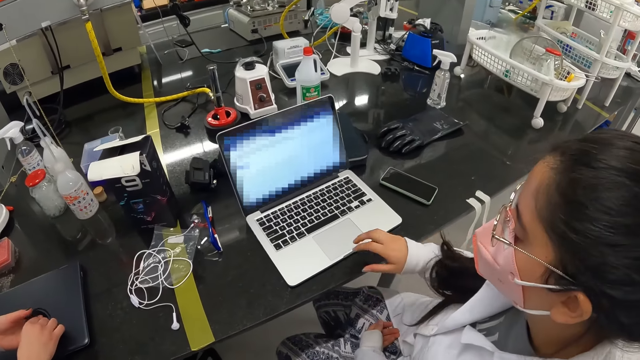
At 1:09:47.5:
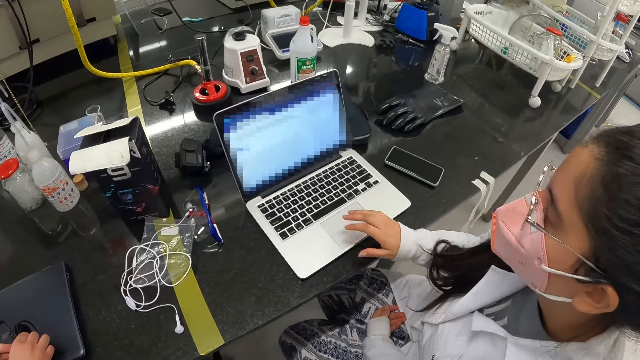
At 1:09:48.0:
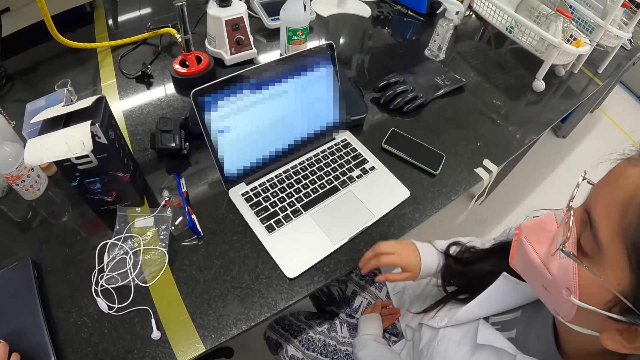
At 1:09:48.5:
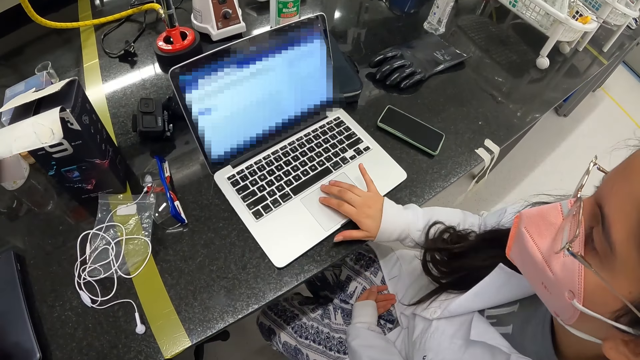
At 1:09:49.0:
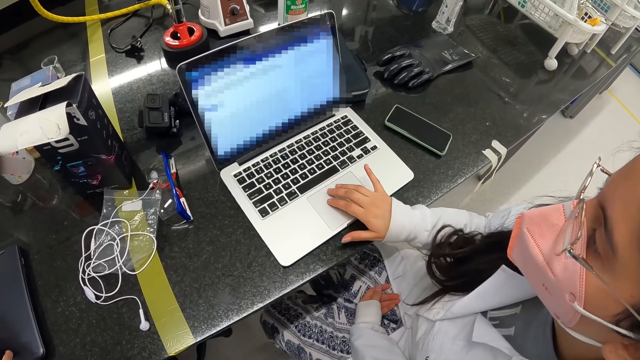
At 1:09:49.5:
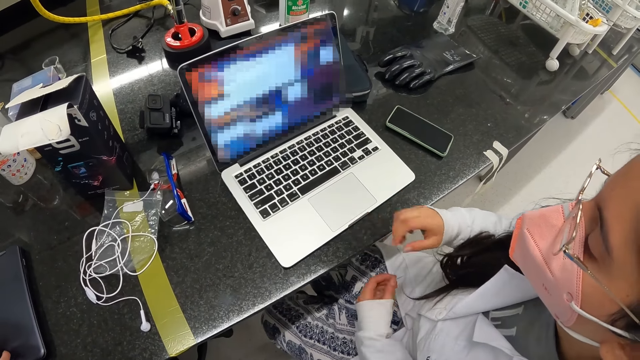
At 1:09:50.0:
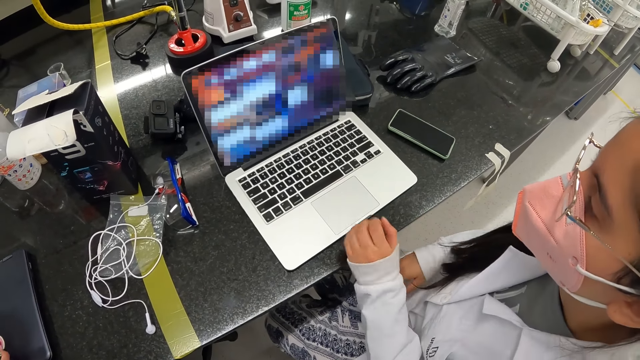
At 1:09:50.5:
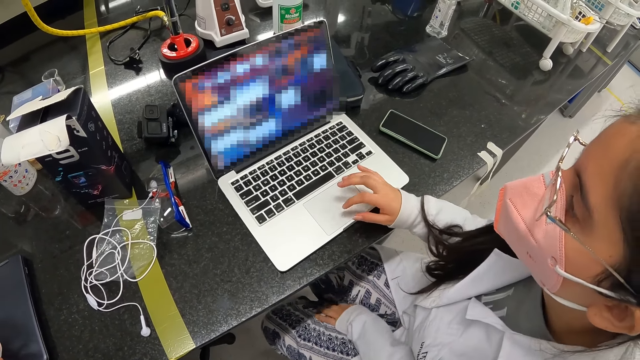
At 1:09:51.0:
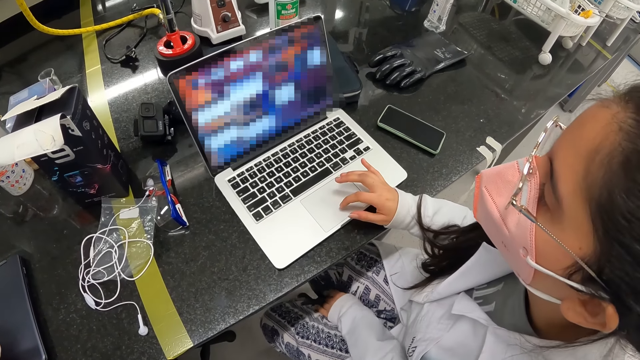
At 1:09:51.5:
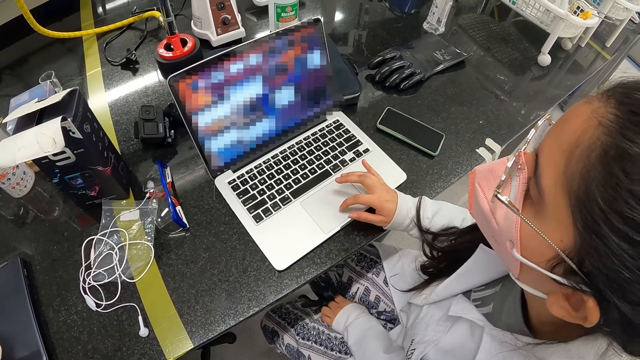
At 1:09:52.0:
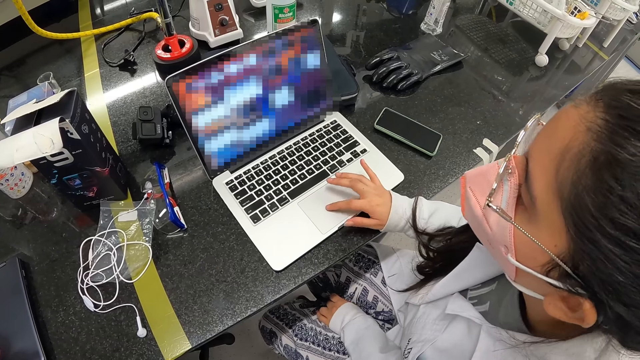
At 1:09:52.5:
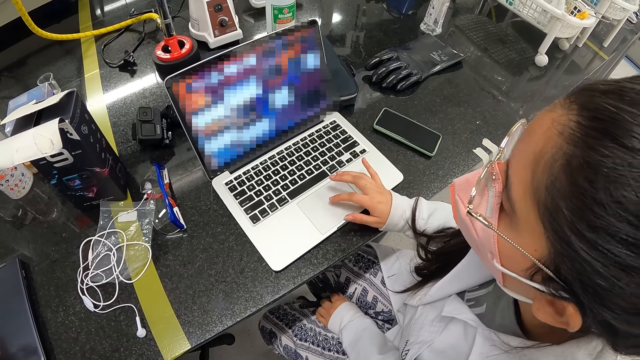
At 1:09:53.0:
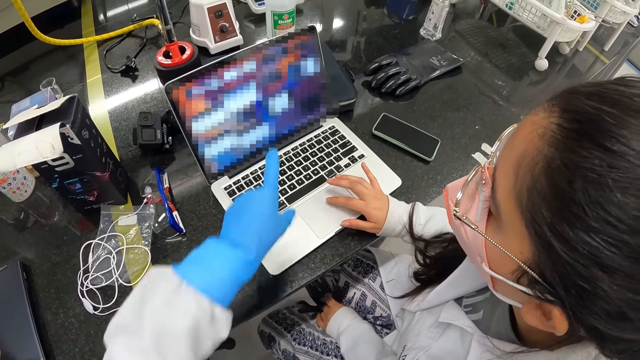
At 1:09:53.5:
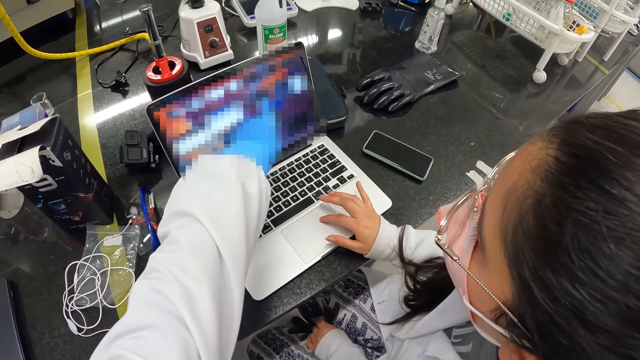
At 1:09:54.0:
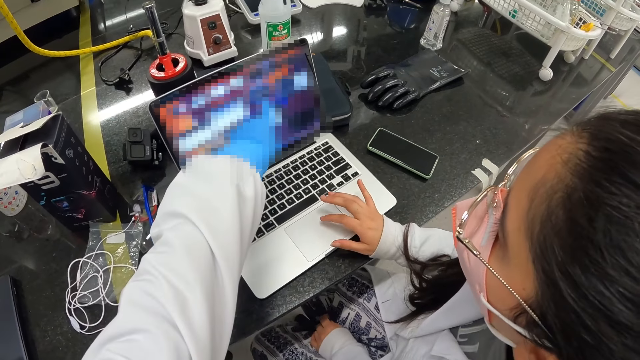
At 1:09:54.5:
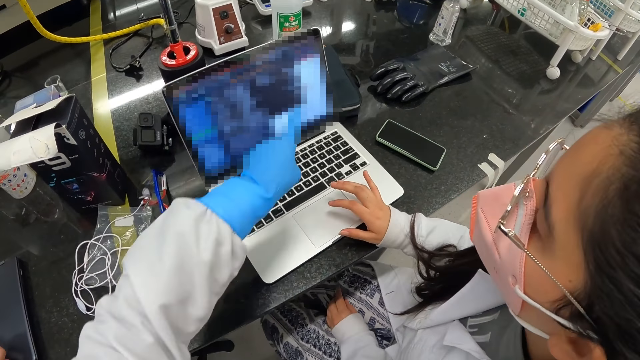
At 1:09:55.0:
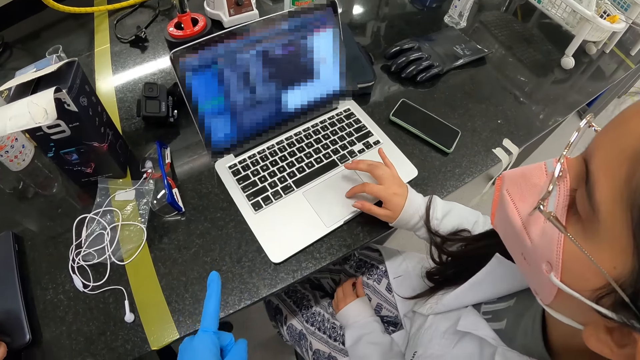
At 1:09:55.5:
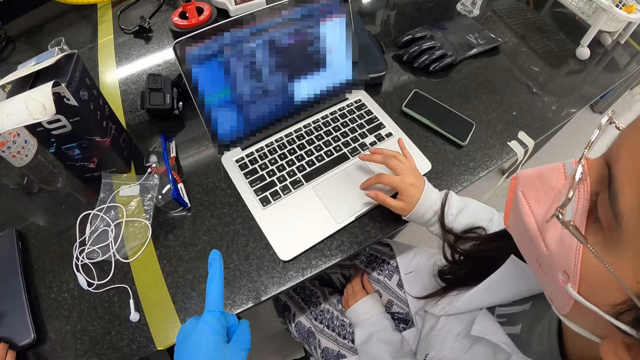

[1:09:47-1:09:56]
The woman puts the hand on the thigh. The woman uses the laptop. The woman uses the laptop with the right hand and puts the right hand on the thigh. The camera wearer points at the laptop.

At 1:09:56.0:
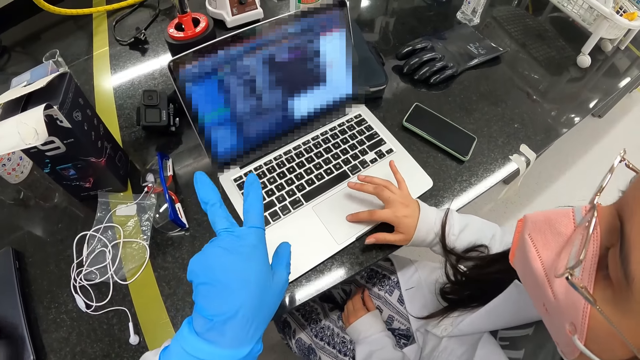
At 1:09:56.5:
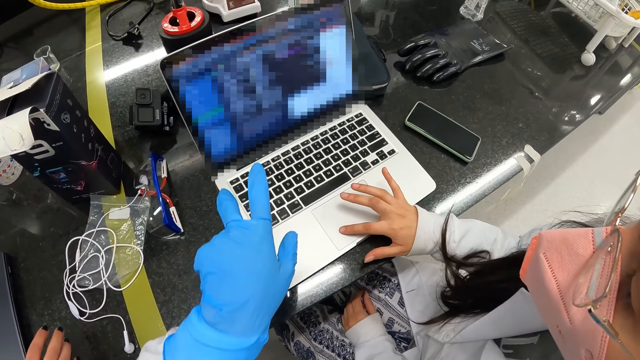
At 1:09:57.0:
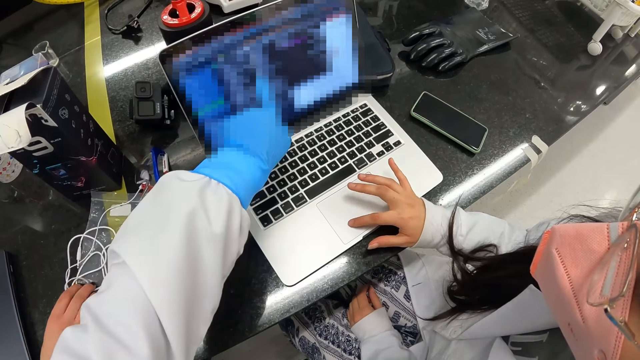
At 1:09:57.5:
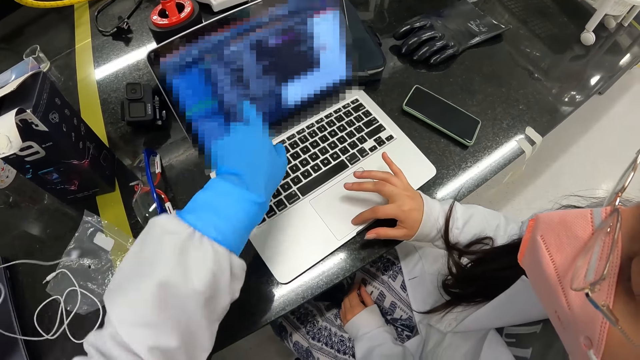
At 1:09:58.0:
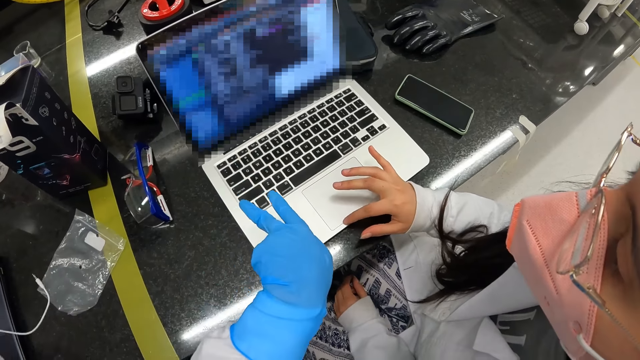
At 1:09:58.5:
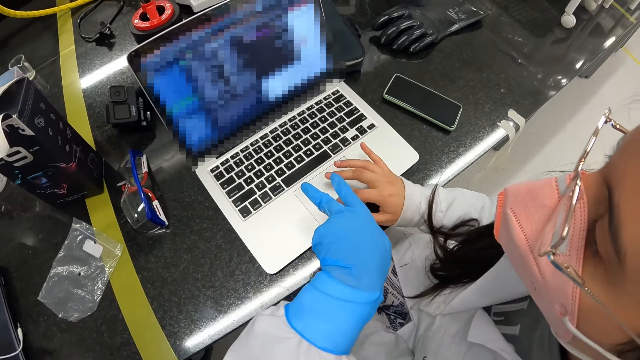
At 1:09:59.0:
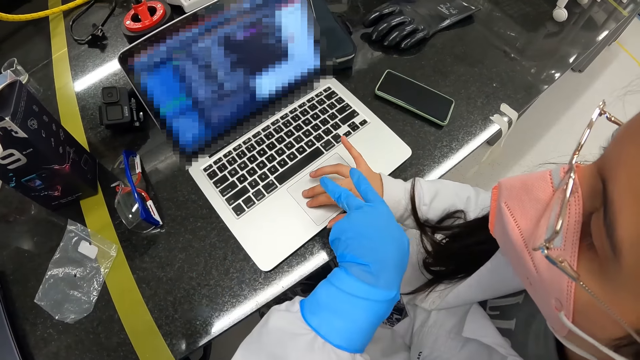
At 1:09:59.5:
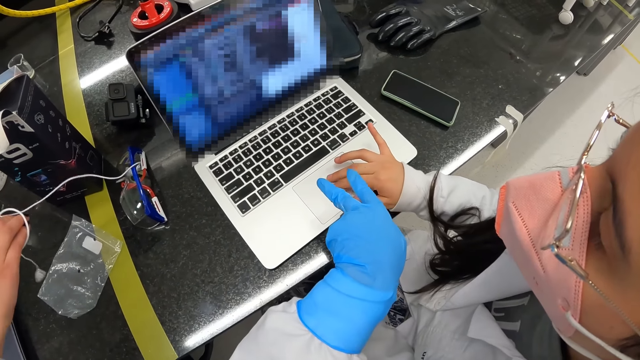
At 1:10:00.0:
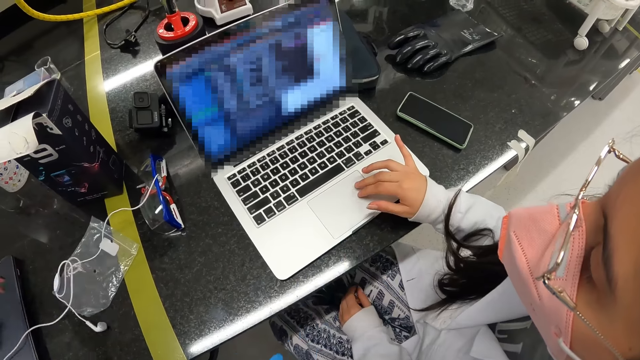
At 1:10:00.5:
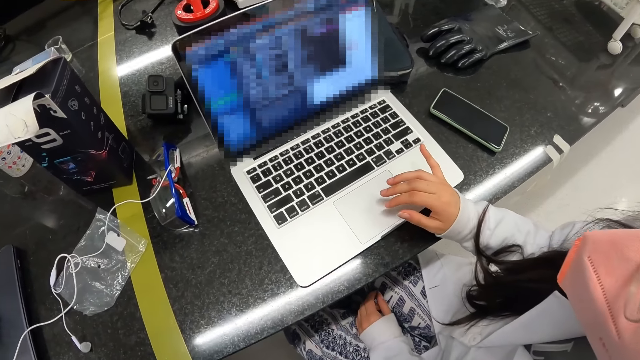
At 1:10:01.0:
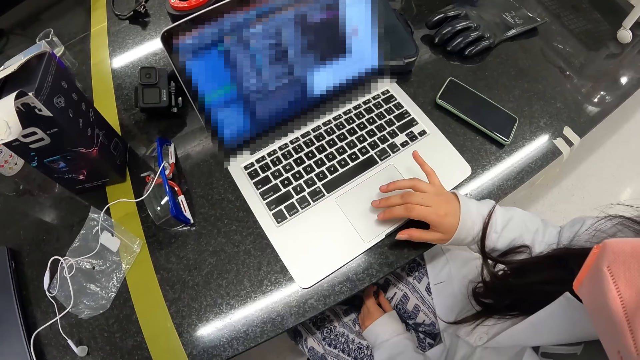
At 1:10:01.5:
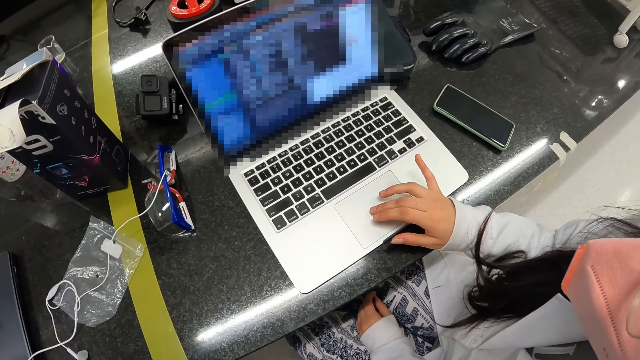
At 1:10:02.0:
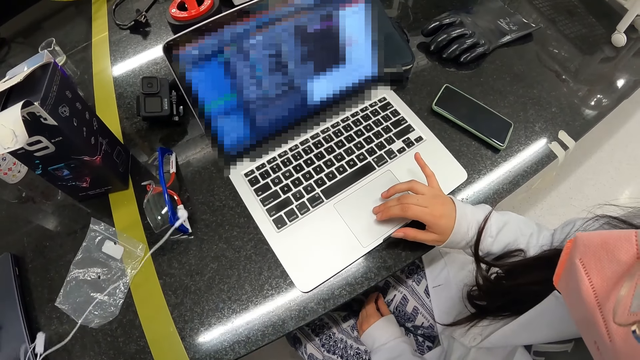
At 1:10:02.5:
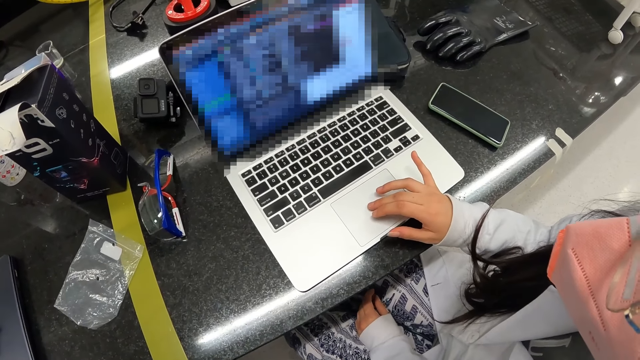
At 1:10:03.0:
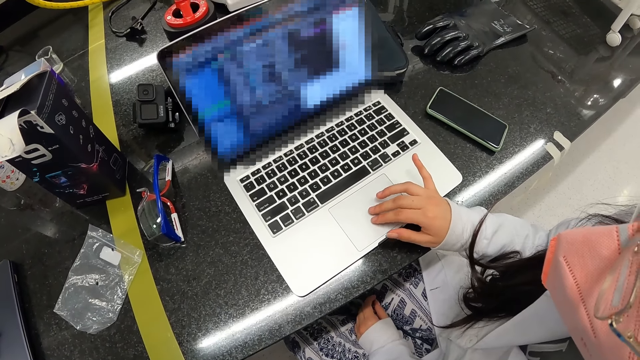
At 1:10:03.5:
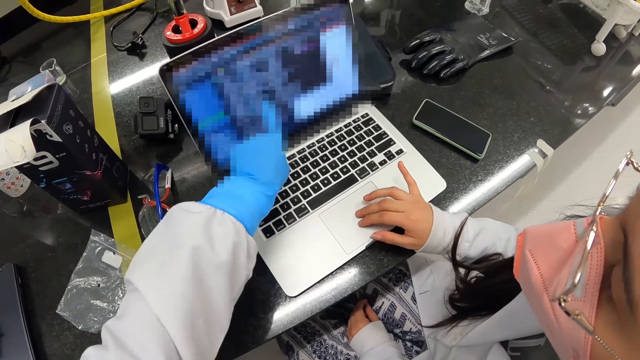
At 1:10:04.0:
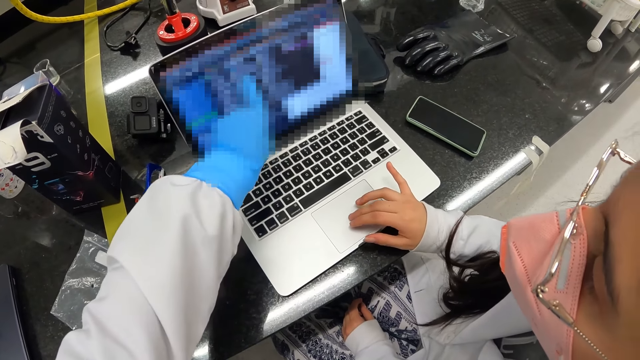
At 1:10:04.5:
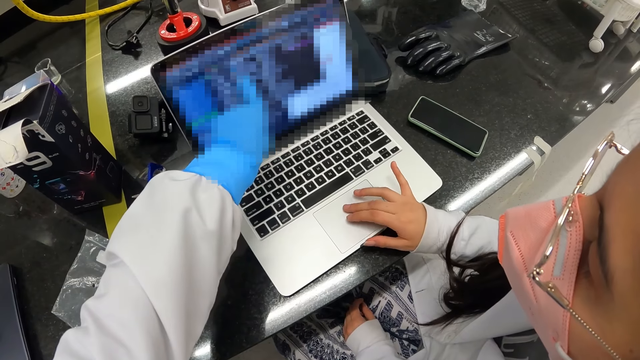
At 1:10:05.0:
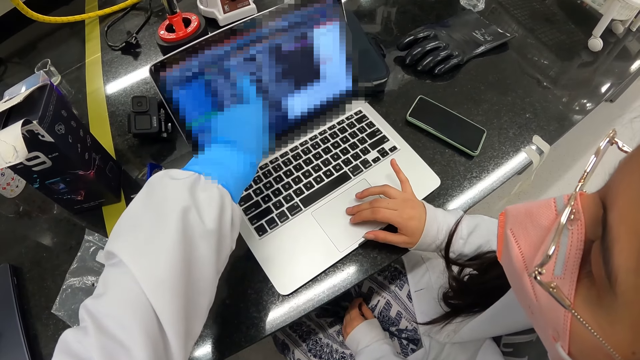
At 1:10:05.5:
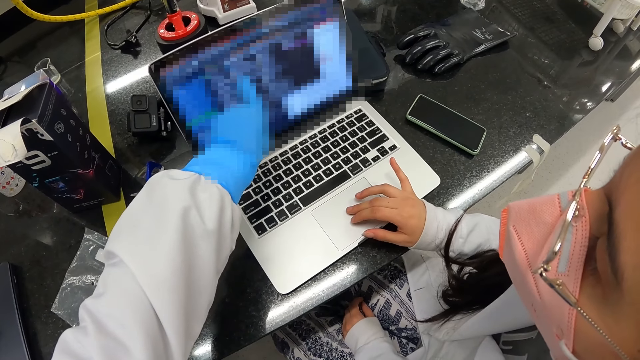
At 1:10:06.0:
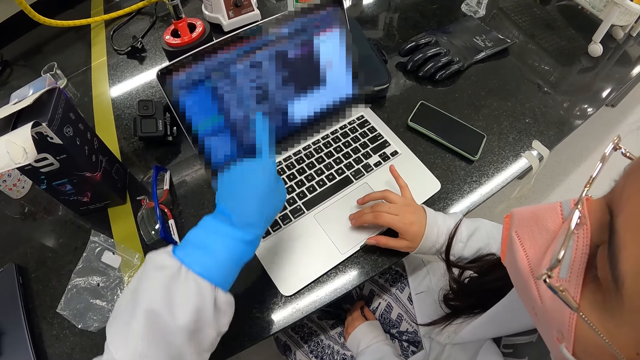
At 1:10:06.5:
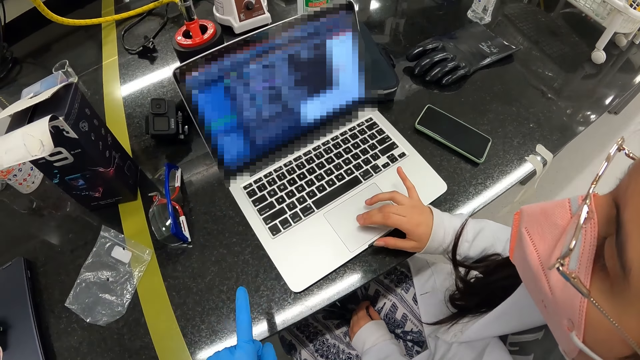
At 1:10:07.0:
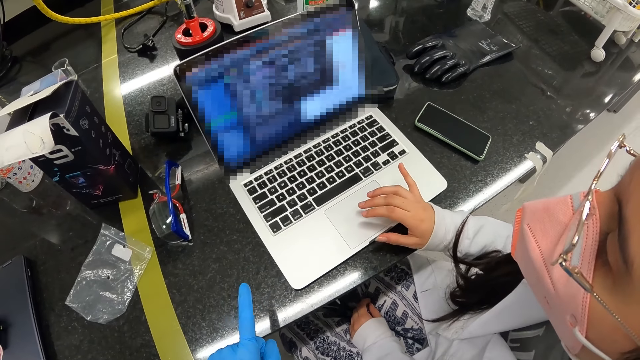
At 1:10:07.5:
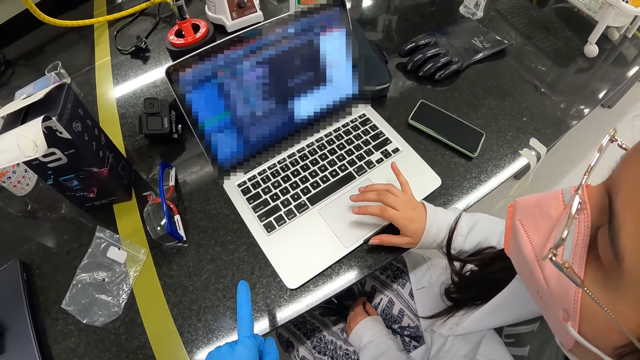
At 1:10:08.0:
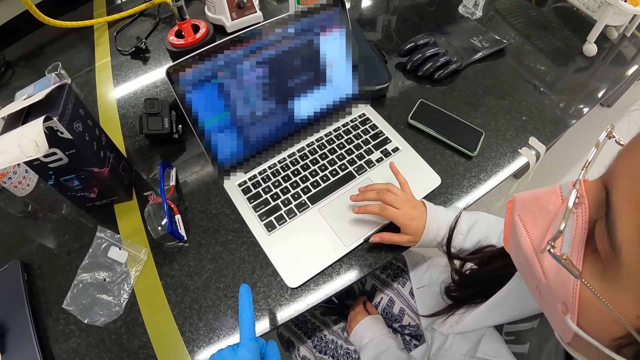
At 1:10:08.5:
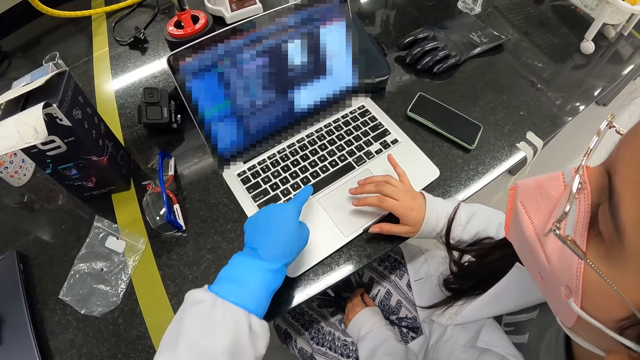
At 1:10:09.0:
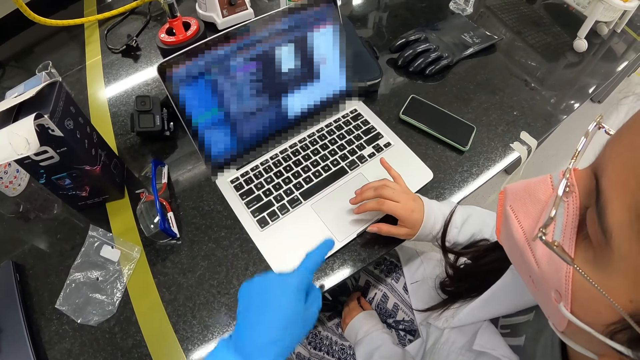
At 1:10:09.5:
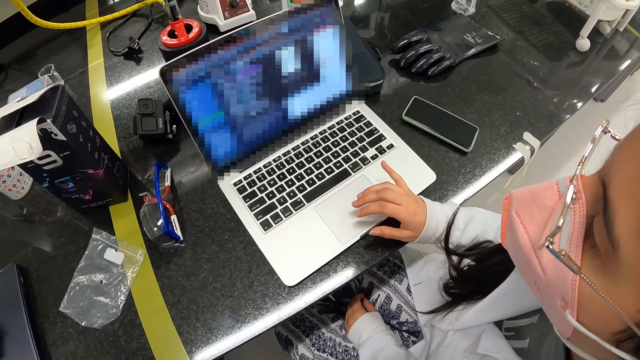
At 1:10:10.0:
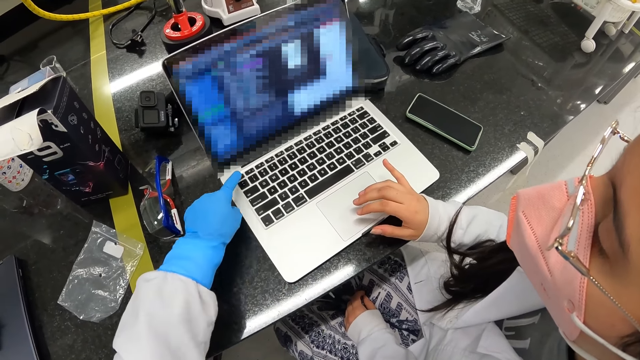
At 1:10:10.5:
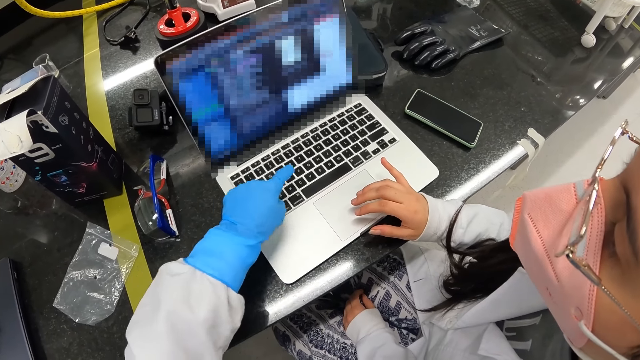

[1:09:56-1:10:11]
A woman picks the earphones on a table. The camera wearer moves the hand from the laptop. Another woman operates the laptop. The camera wearer points at the laptop. The other woman operates the laptop. The camera wearer presses a keyboard. They use the laptop.
